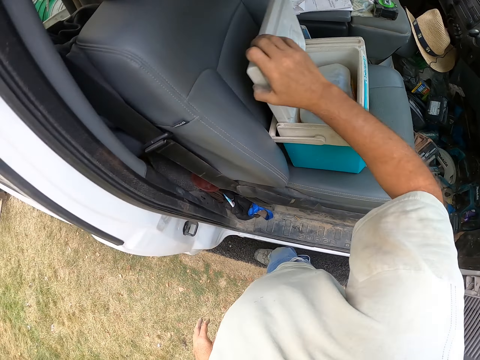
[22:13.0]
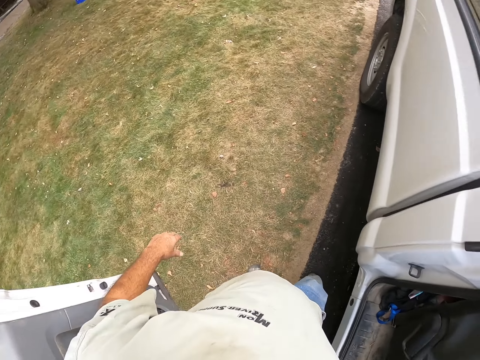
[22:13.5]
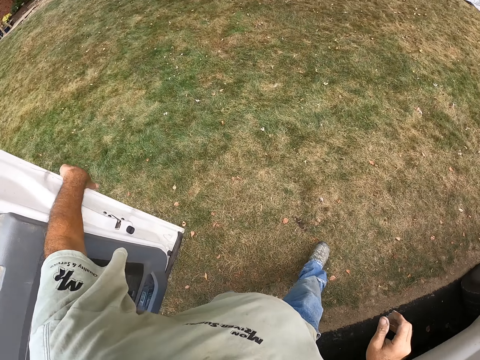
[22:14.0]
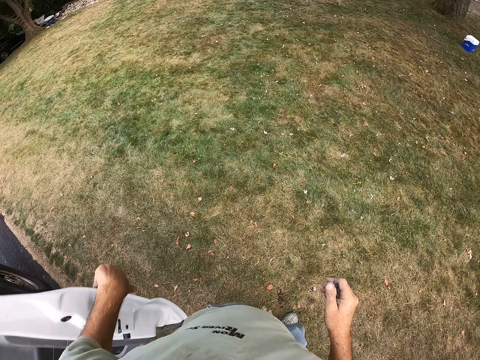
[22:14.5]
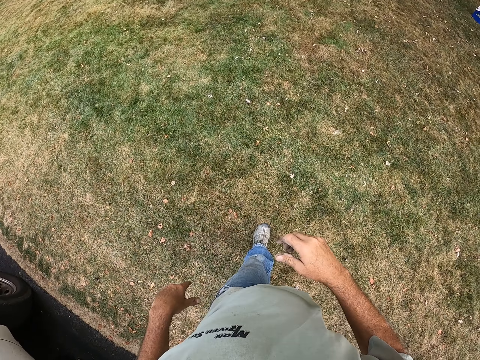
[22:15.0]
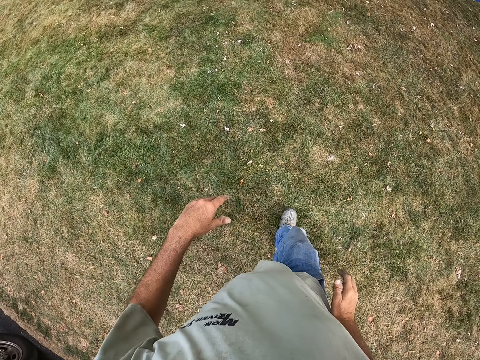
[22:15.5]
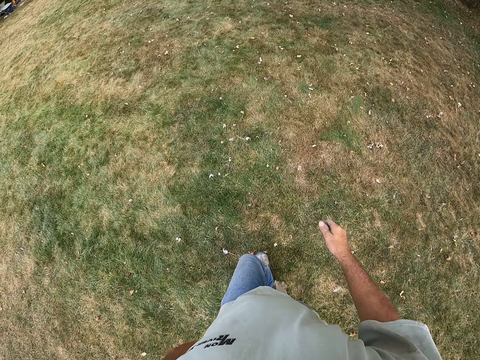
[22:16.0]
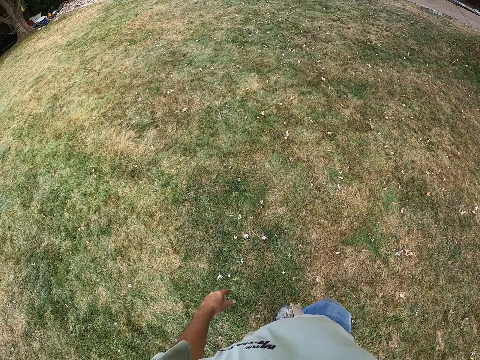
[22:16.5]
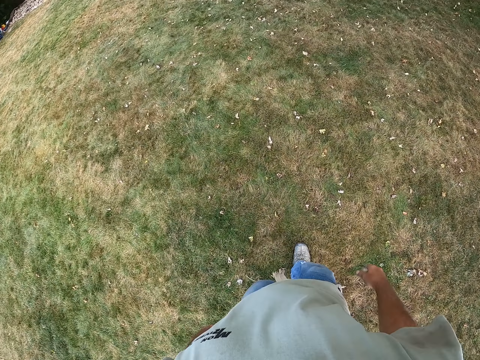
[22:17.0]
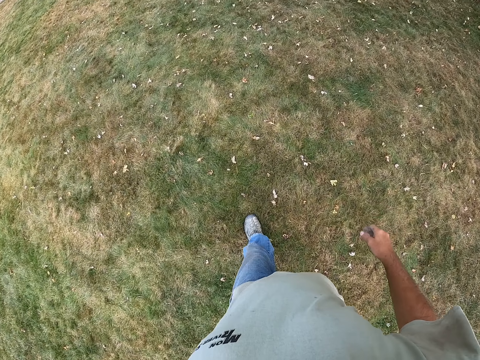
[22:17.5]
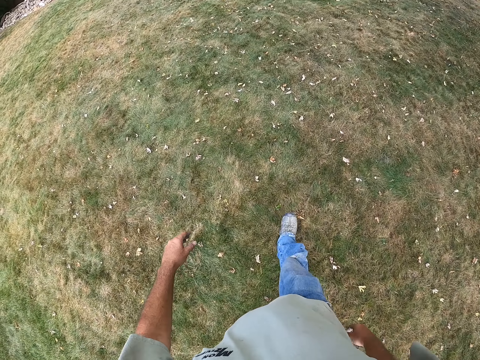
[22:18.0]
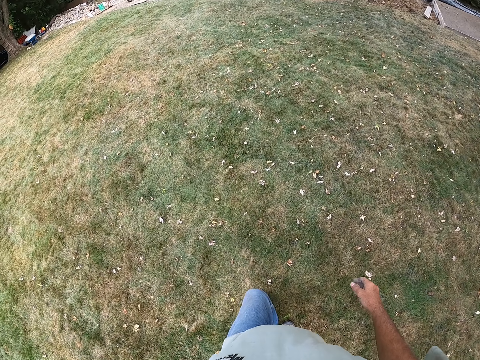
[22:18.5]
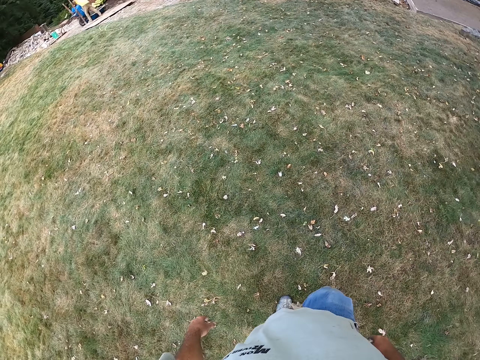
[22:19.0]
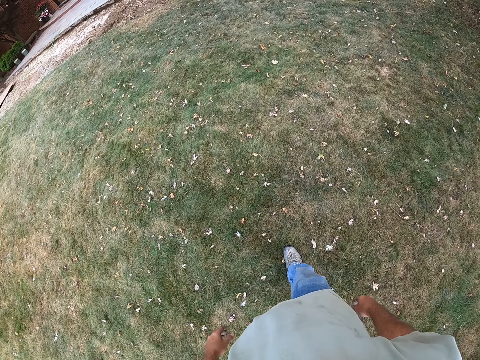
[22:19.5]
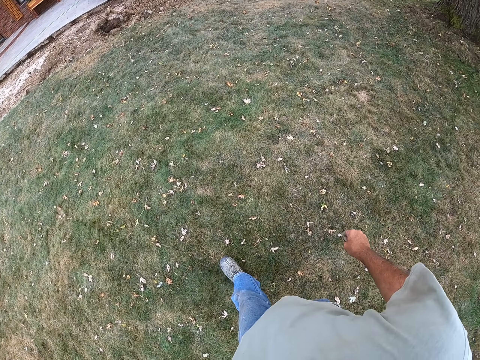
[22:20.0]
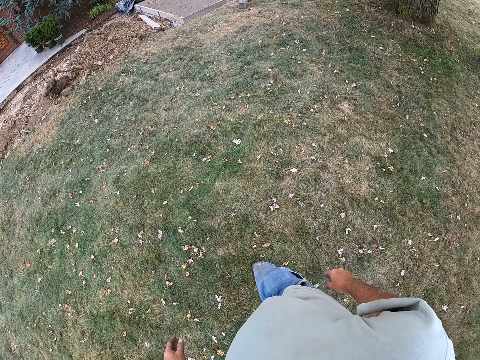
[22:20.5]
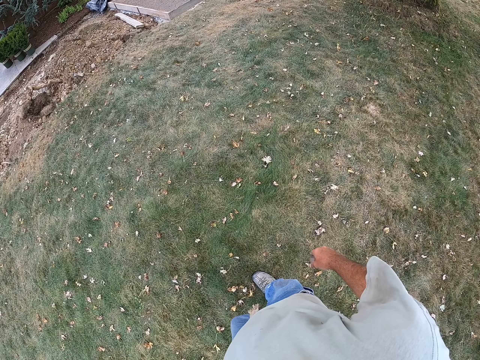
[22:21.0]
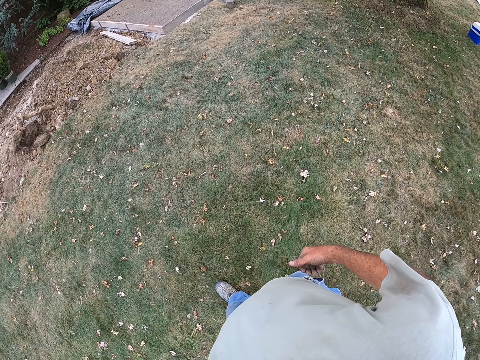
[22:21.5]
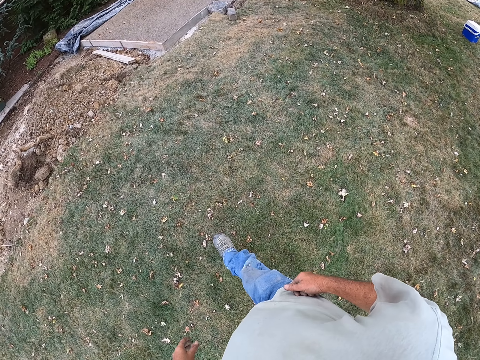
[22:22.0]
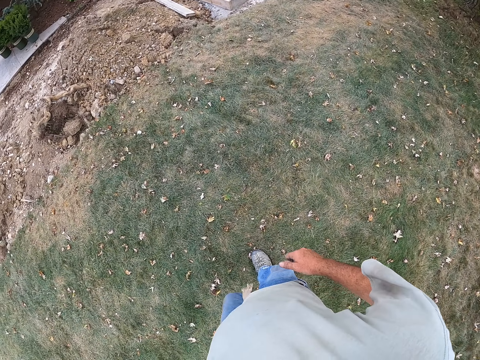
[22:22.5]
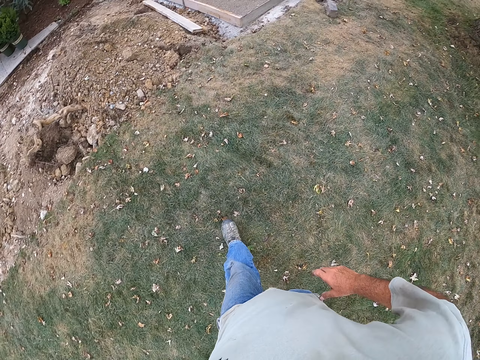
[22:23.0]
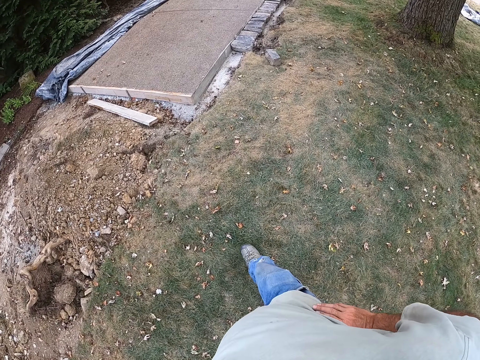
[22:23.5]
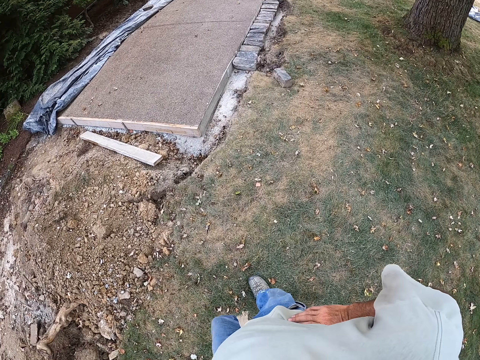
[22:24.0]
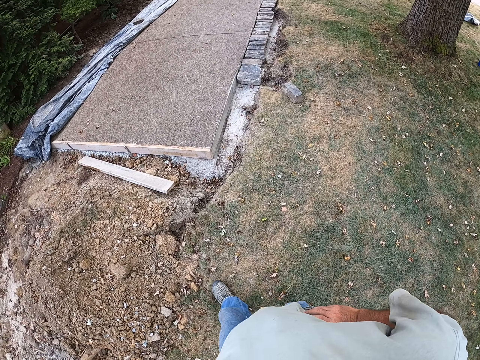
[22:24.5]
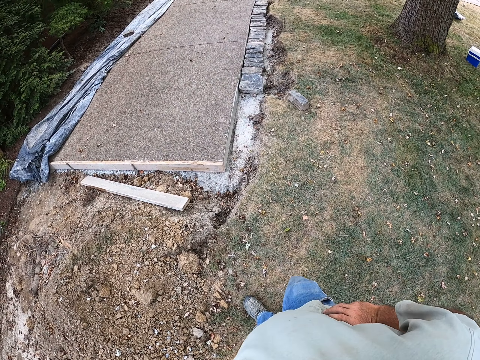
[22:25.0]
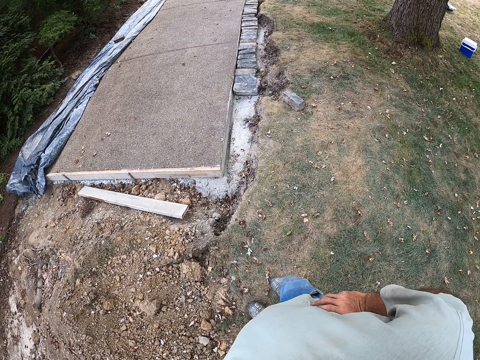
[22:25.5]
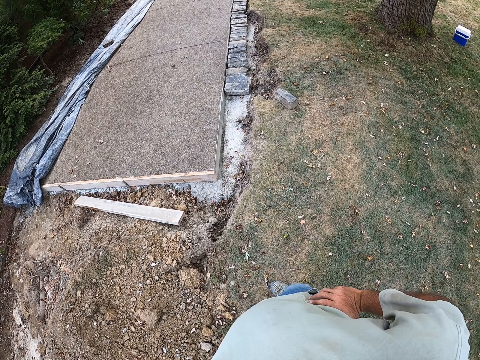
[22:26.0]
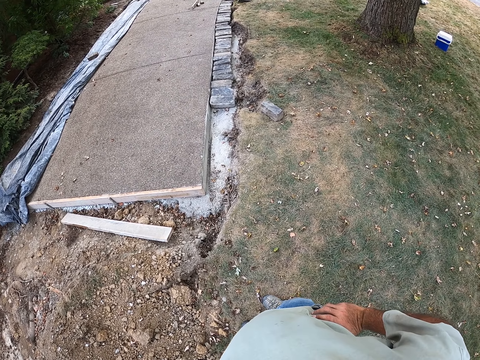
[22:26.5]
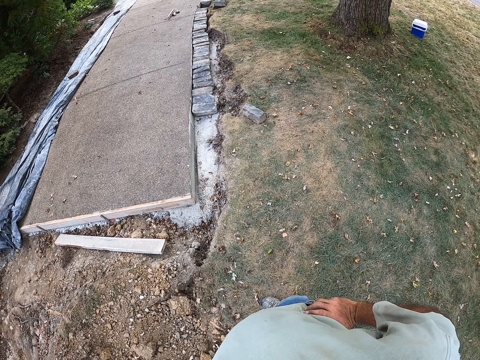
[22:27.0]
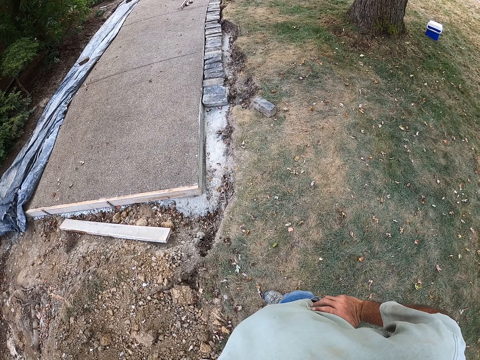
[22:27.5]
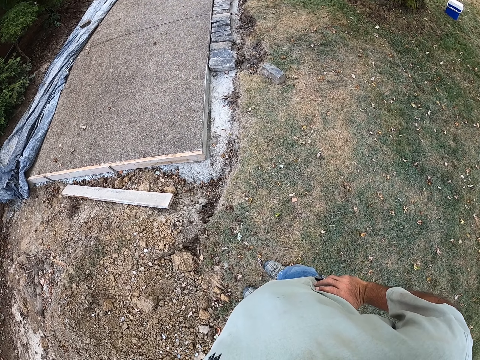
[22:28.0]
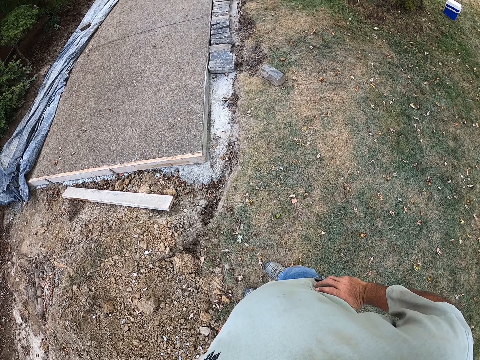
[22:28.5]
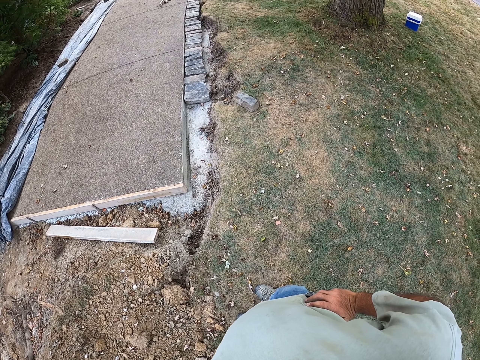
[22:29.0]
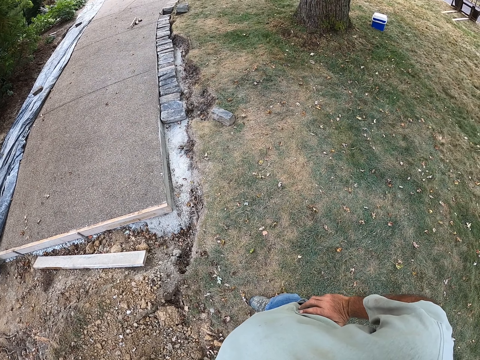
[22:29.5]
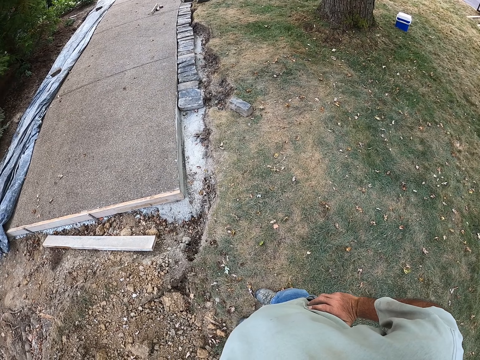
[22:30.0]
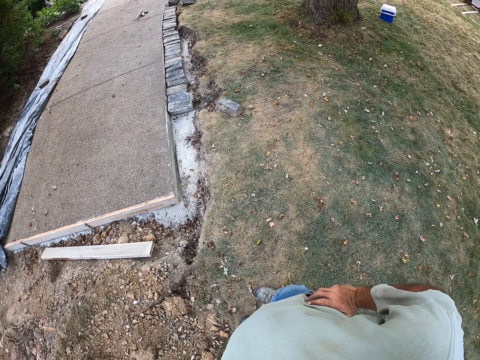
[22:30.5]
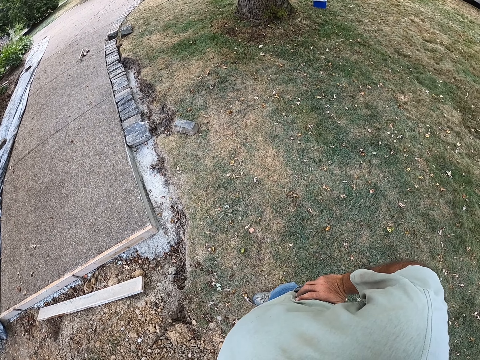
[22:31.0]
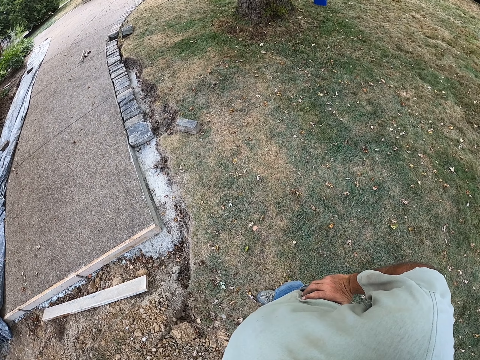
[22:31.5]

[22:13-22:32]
The camera wearer closes the bottle. They close the box. They close the car door. They walk on the grass. They hold the waist. They look around the construction site. They walk to the construction area.

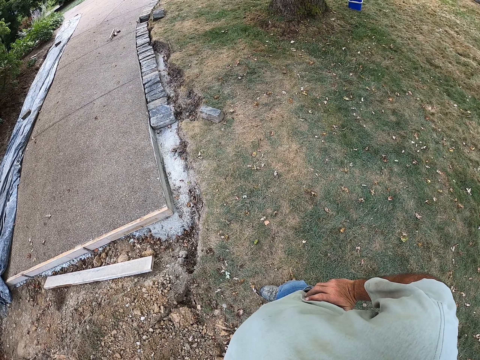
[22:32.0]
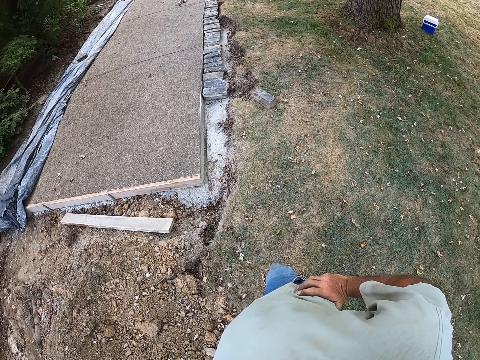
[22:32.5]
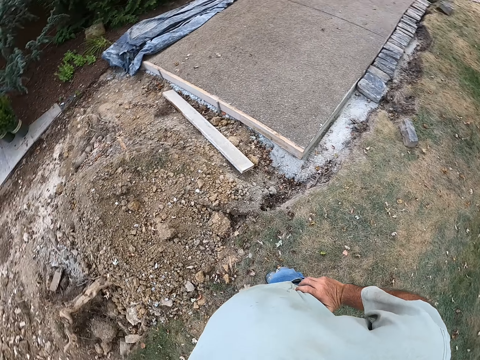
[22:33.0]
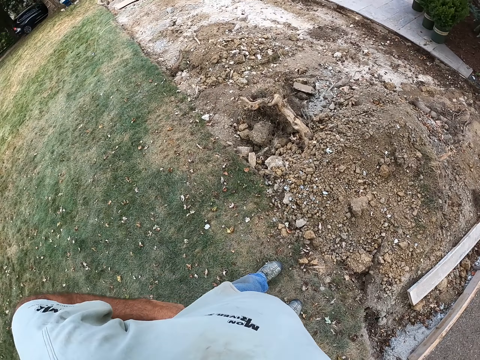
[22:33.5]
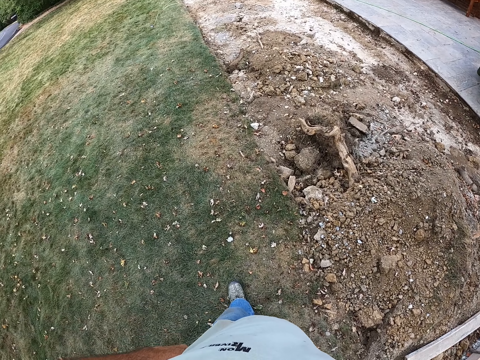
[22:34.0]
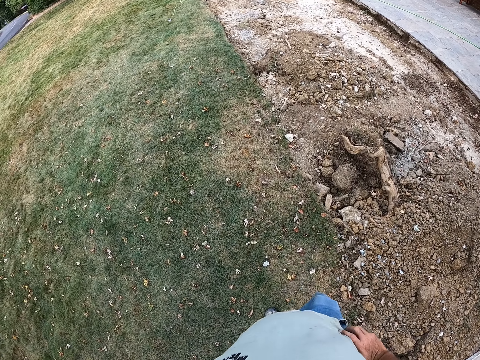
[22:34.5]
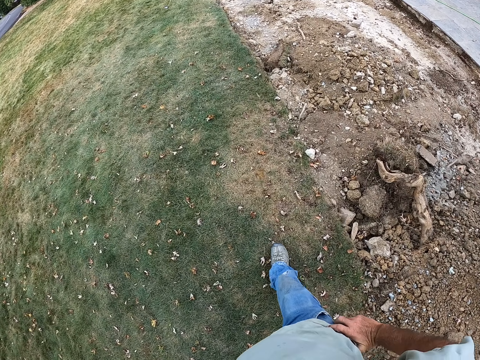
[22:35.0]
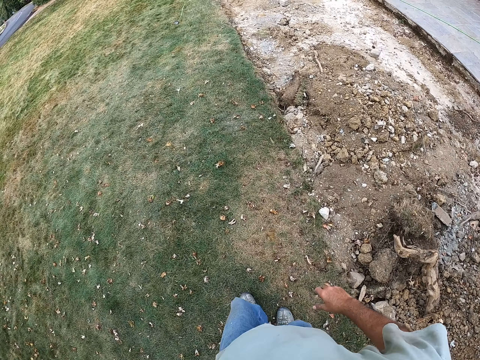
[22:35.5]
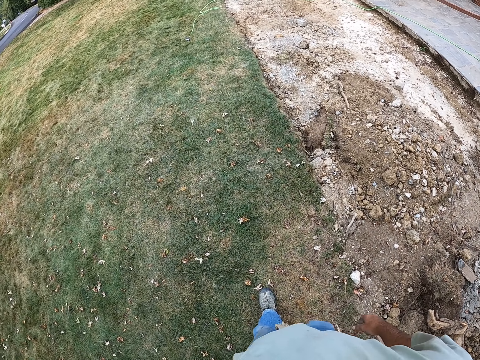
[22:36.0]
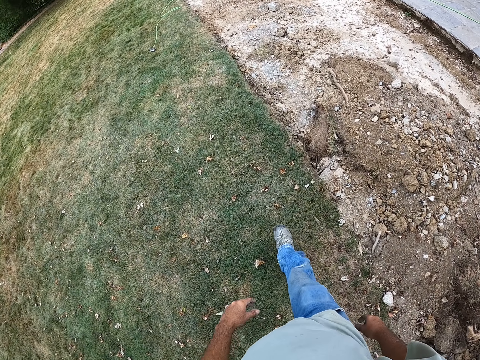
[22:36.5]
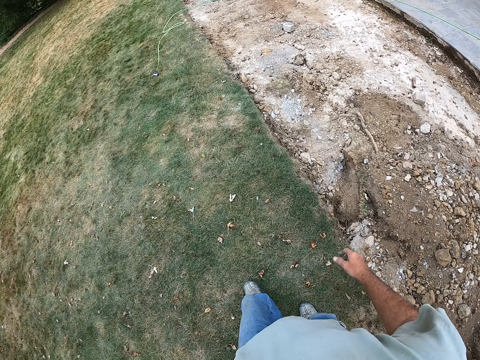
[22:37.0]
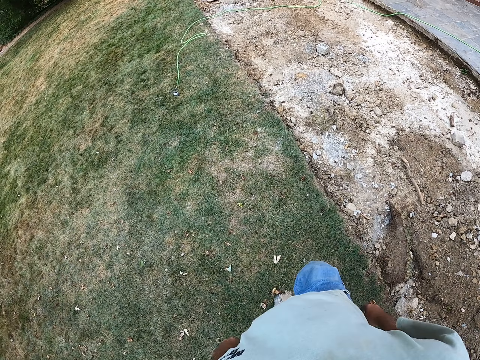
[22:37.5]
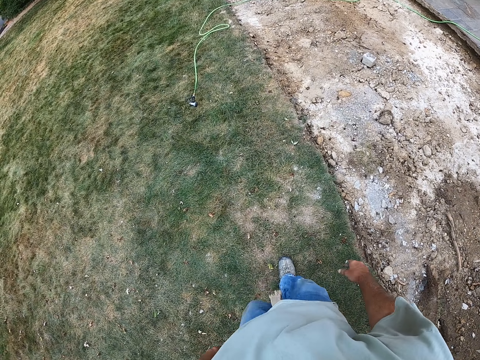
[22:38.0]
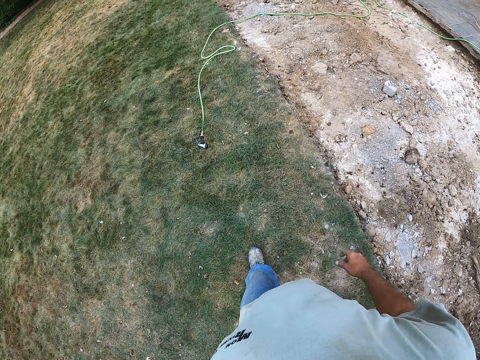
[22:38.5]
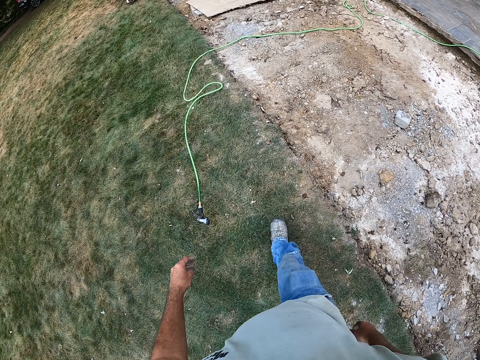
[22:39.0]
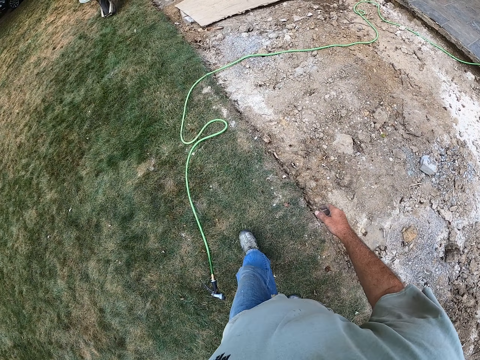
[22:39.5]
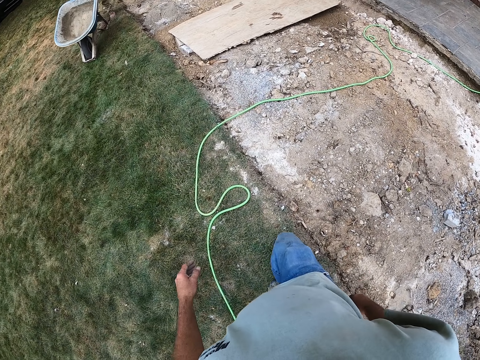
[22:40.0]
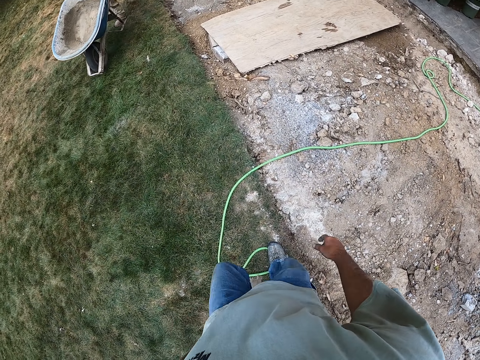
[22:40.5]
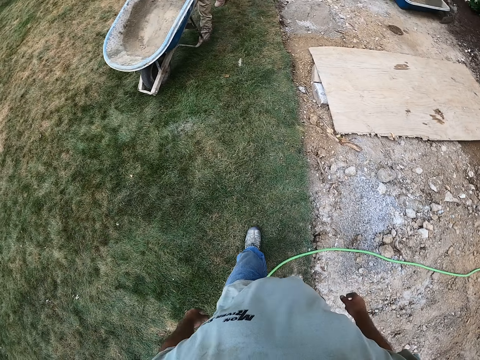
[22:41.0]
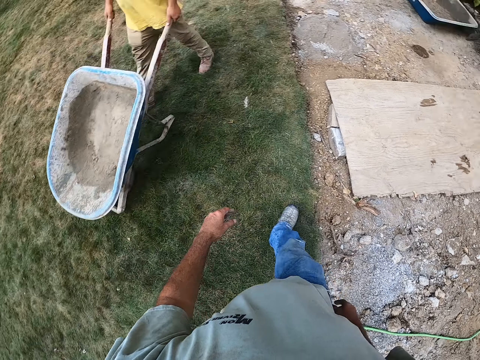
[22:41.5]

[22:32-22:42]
The camera wearer walks on the grass.
